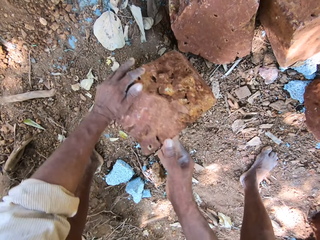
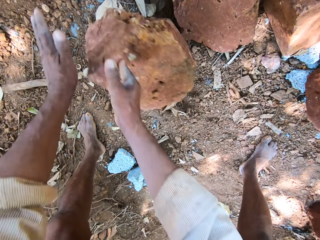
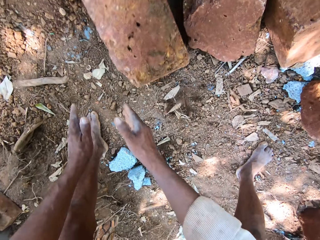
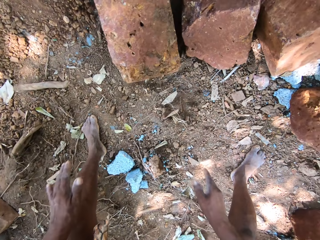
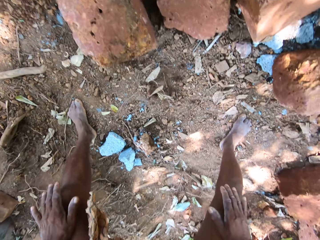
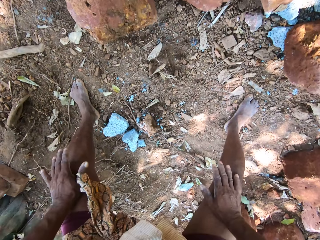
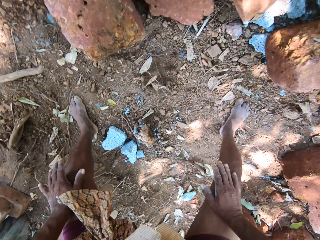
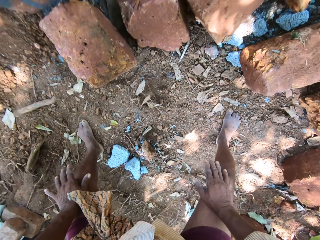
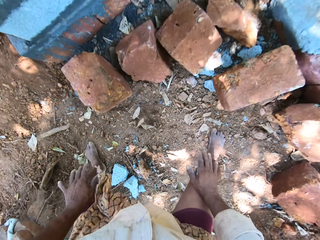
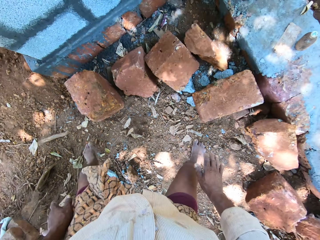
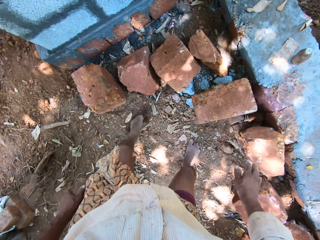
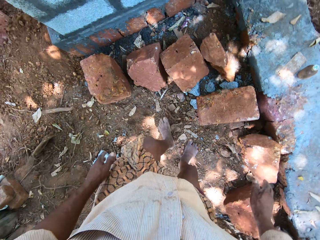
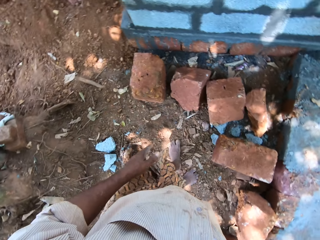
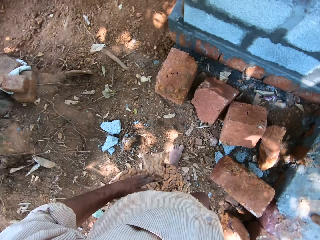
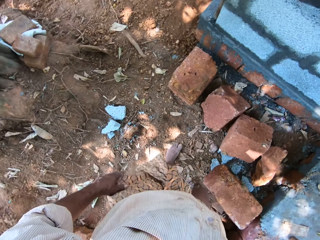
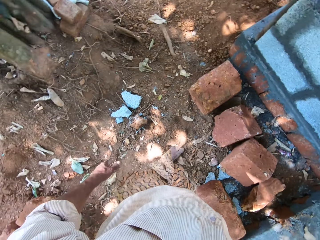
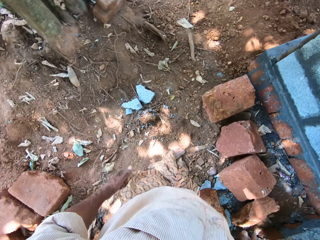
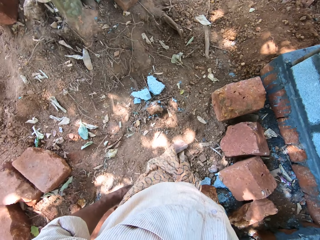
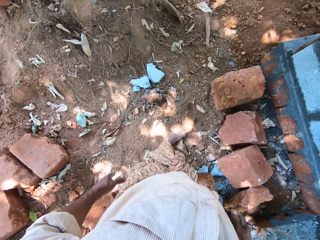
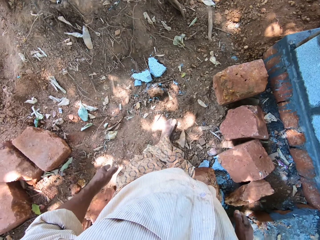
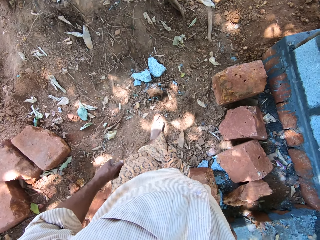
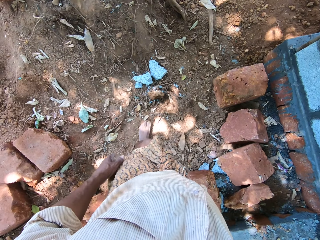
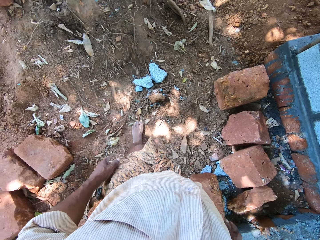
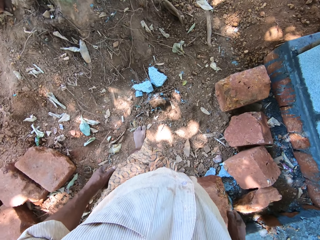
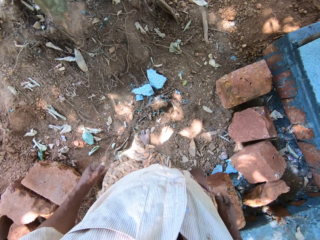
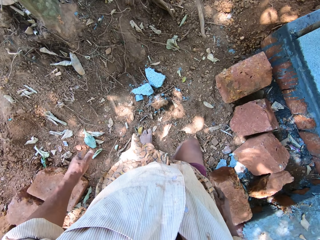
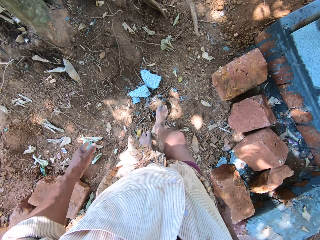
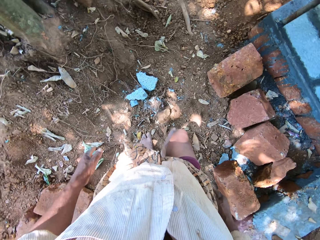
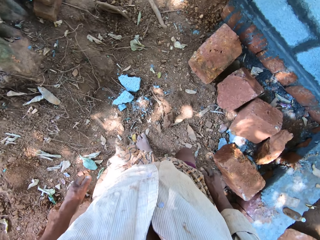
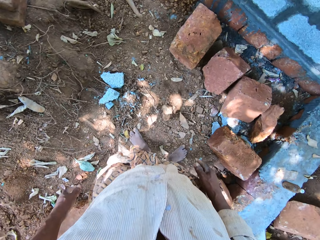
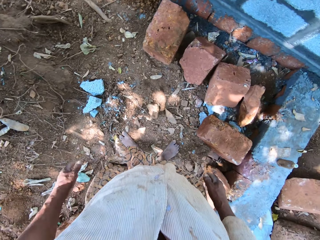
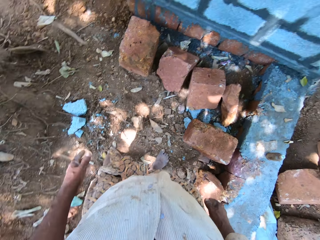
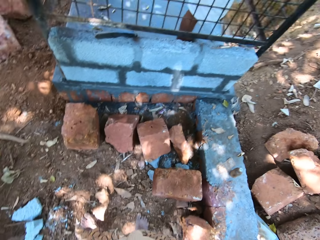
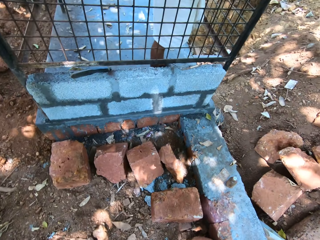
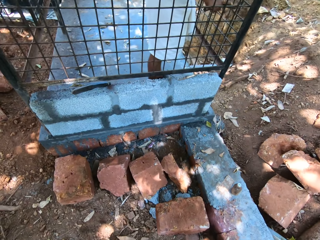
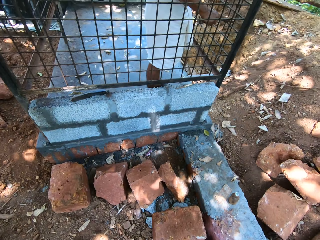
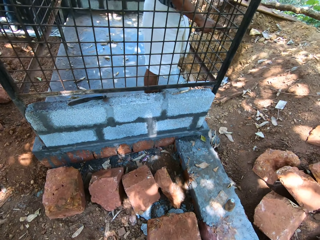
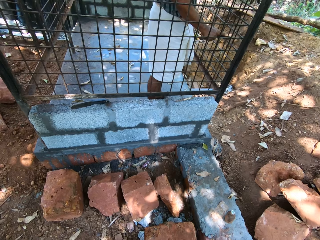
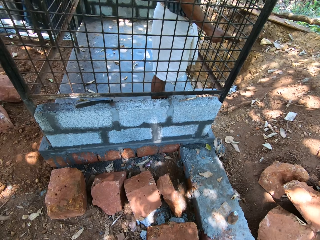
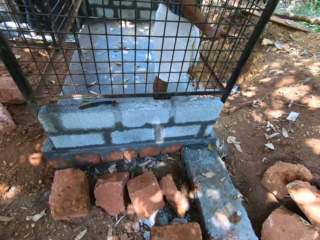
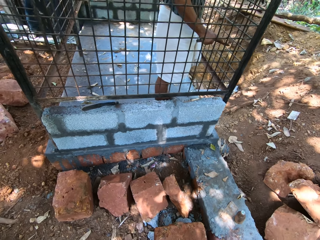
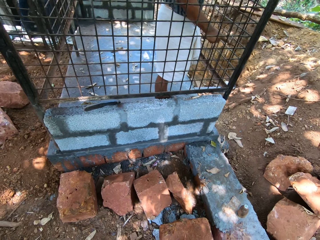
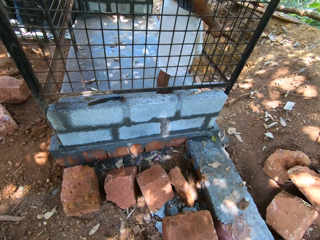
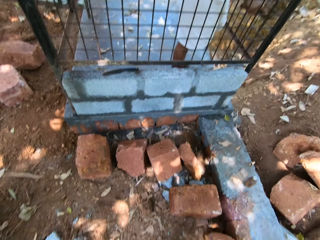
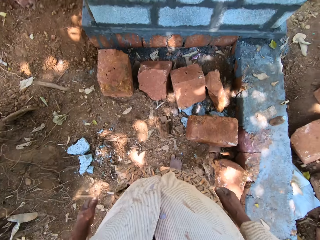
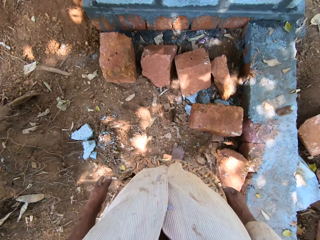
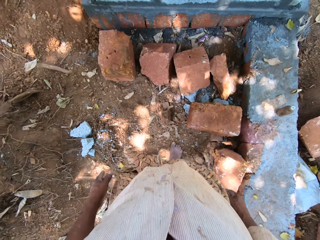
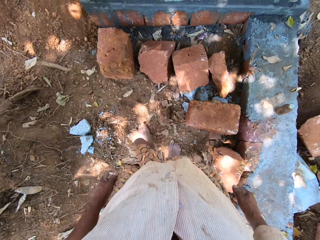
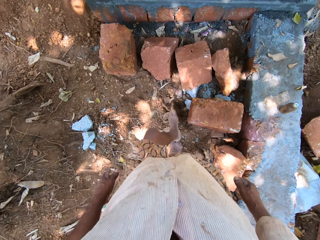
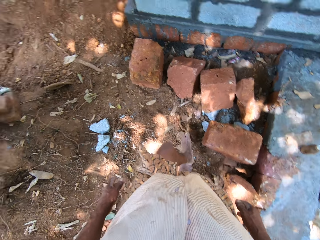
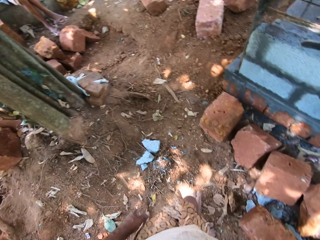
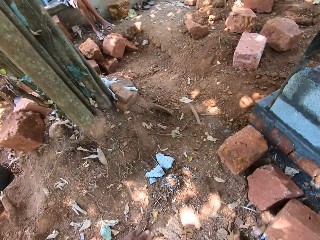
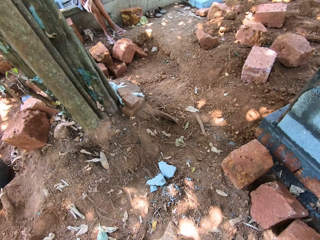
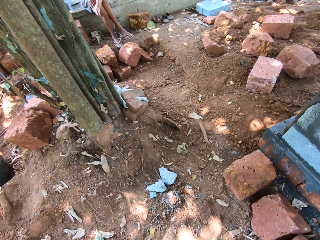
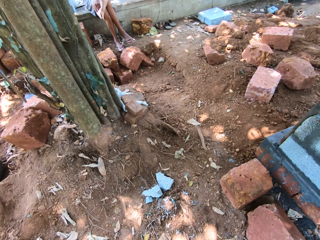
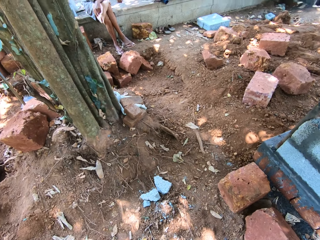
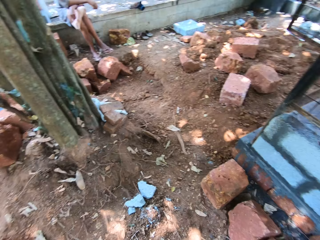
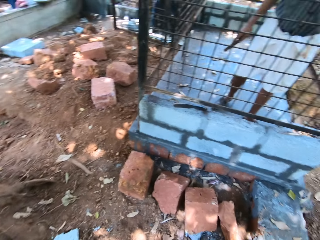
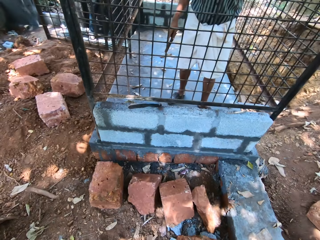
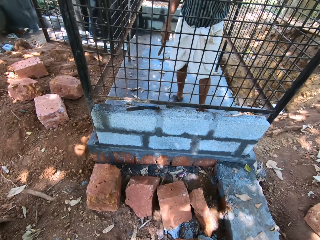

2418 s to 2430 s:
The camera wearer turns the brick. They drop the brick. They hold the knee. They remove the hand. They walk. They hit a stone.

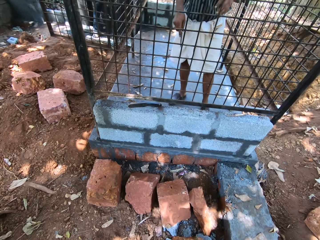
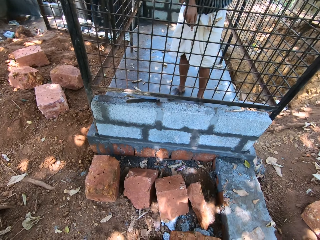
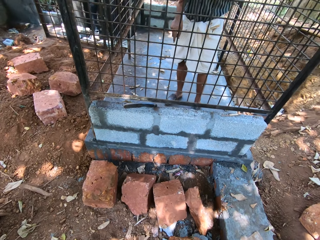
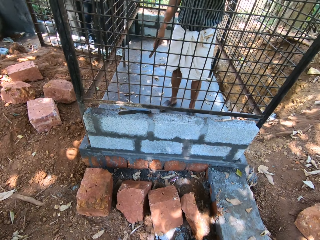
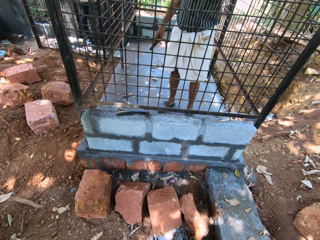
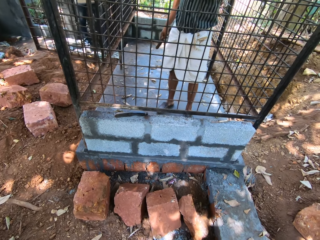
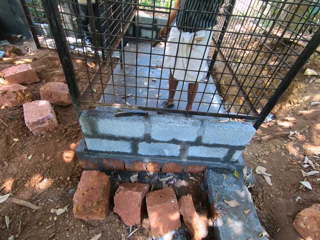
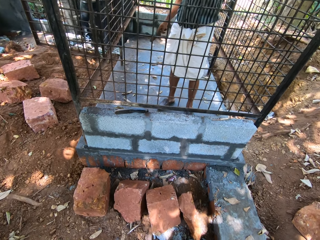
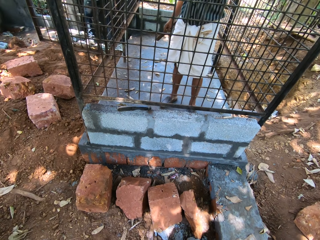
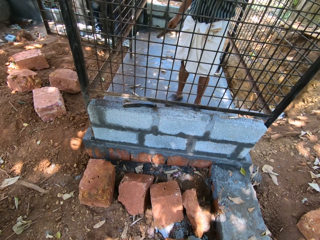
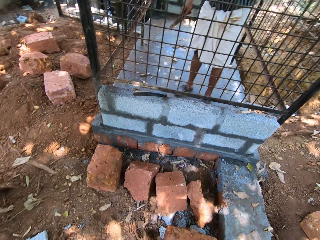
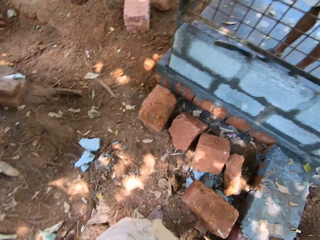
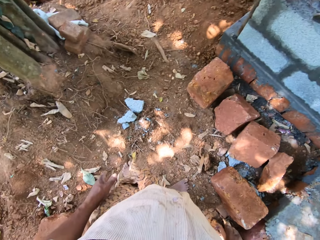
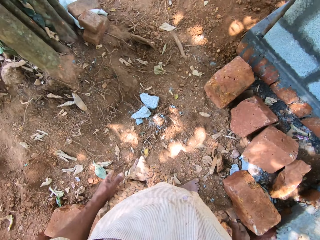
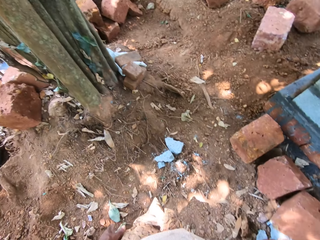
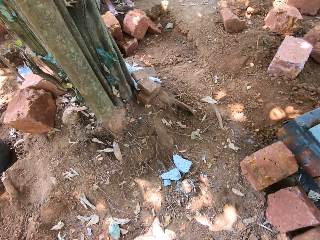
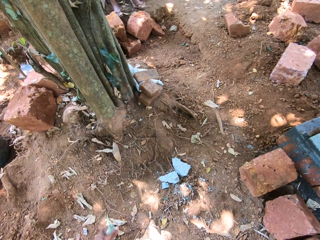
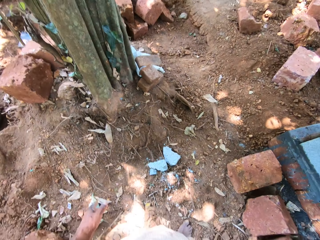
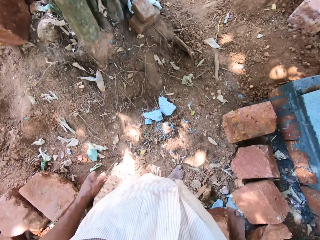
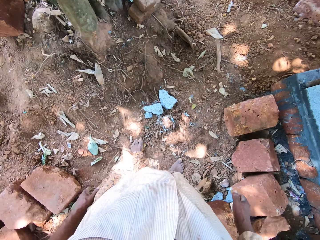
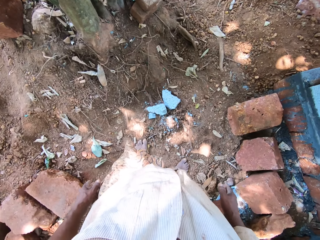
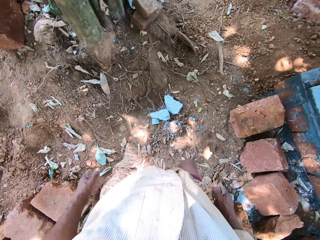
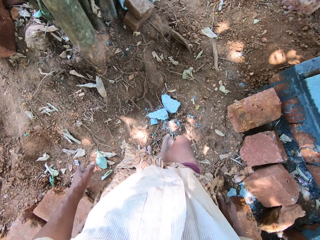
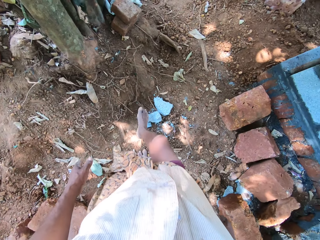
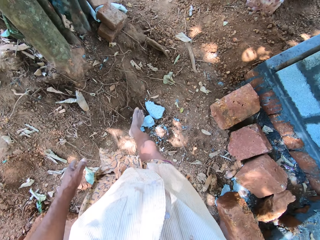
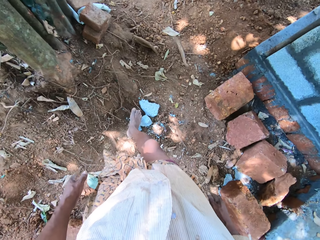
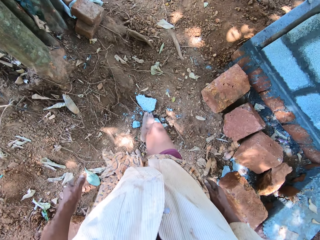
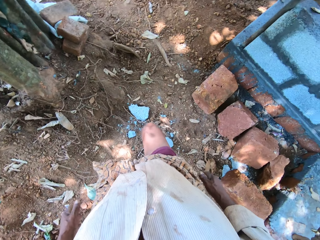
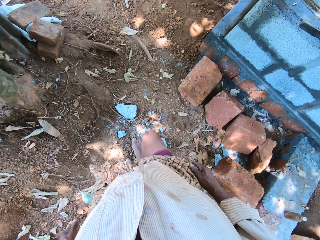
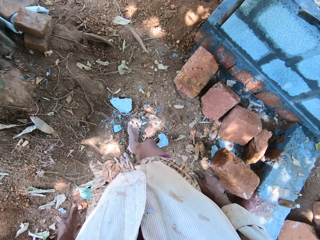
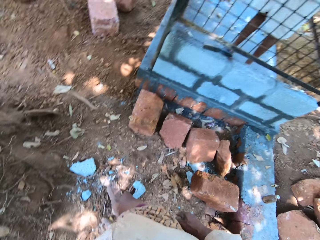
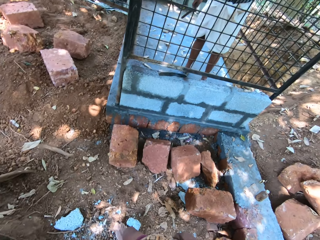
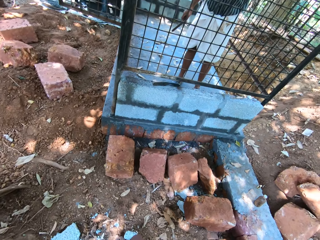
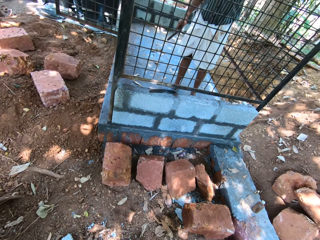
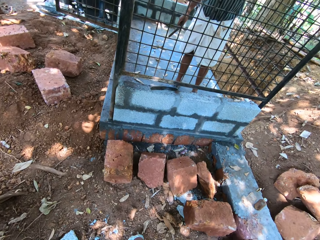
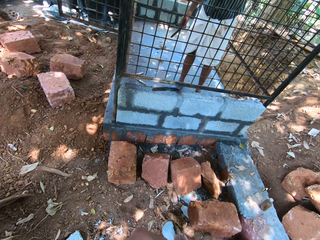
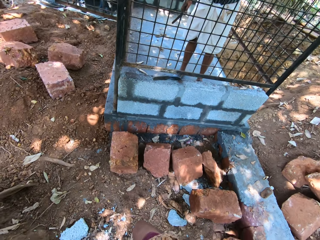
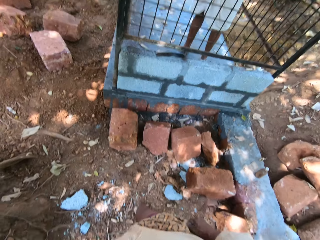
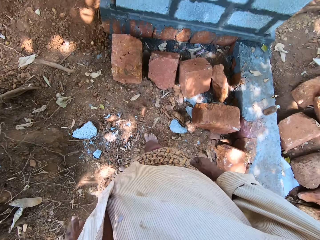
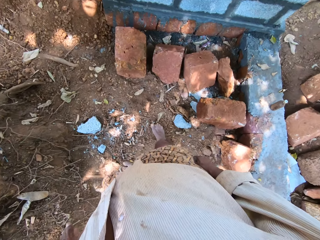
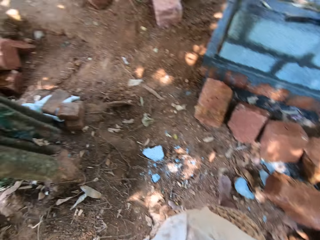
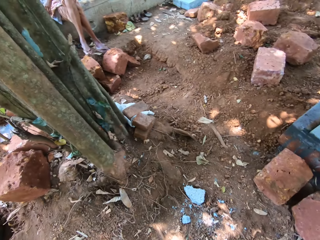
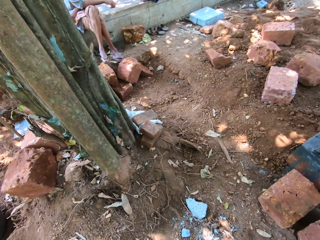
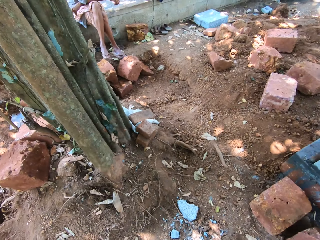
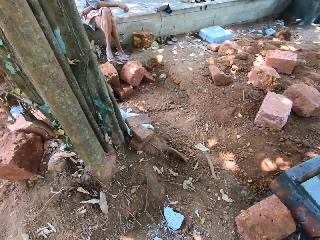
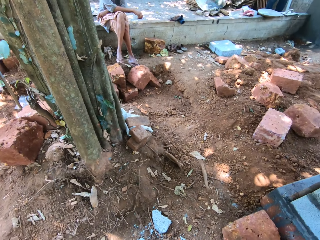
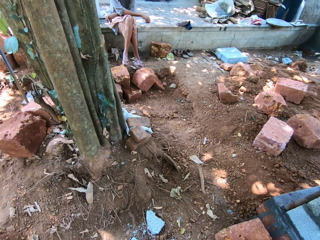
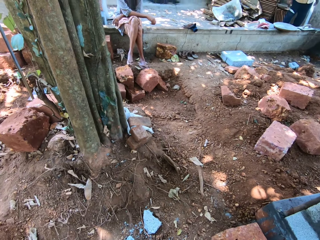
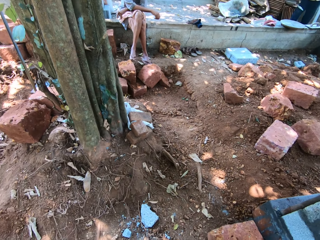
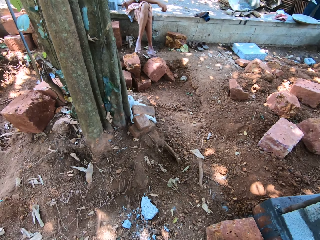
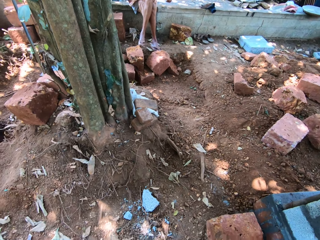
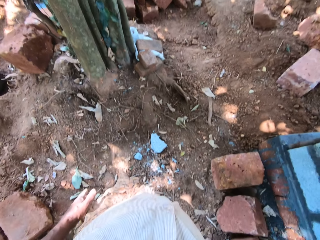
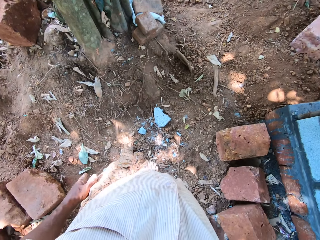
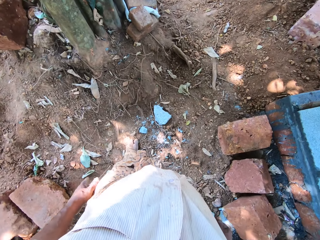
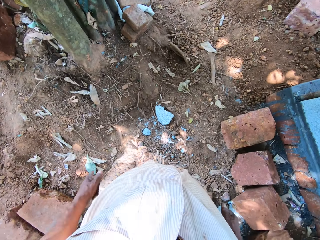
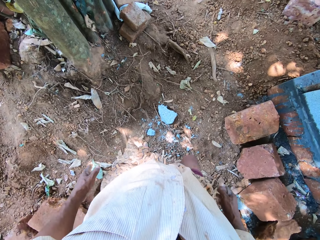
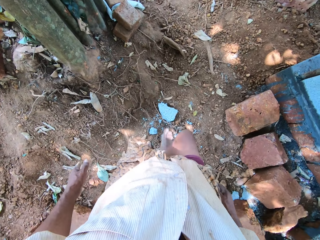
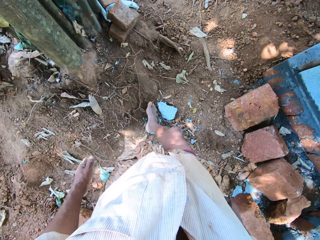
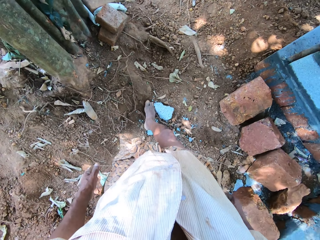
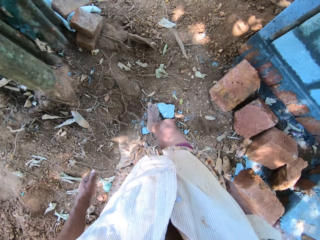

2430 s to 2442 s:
The camera wearer moves the concrete stone with his leg.
